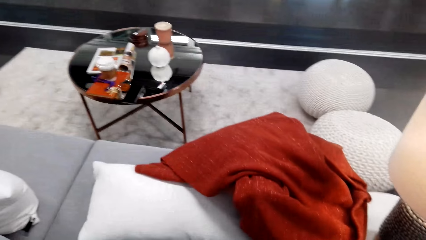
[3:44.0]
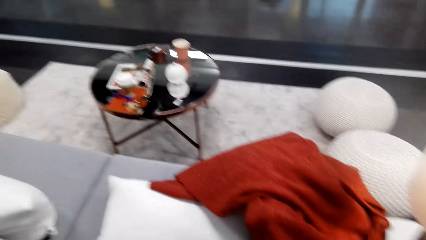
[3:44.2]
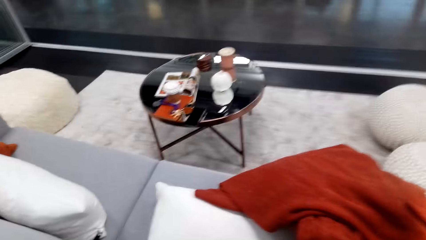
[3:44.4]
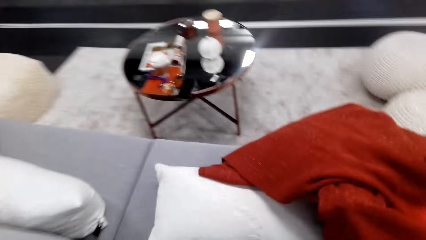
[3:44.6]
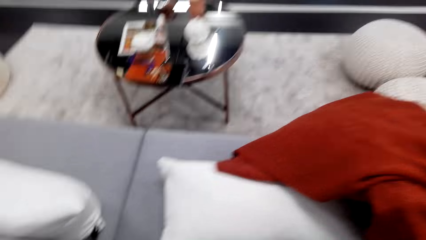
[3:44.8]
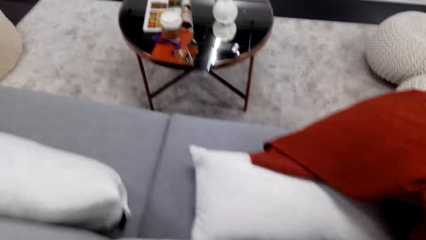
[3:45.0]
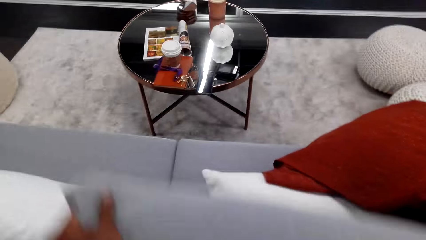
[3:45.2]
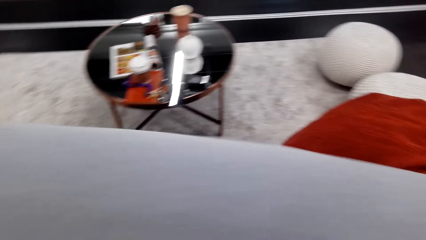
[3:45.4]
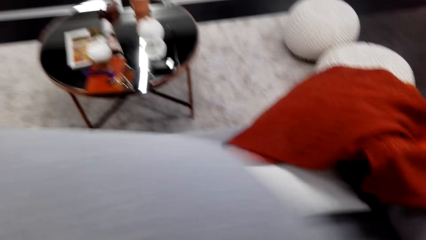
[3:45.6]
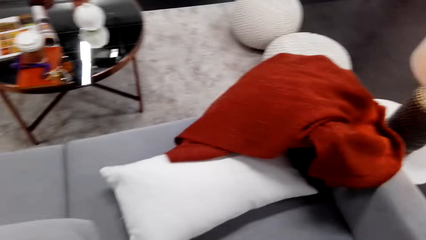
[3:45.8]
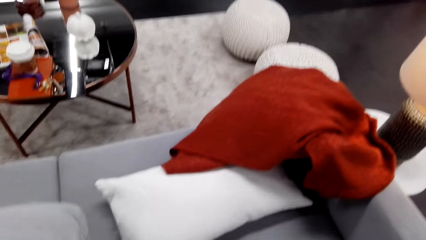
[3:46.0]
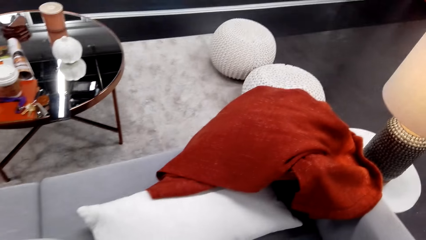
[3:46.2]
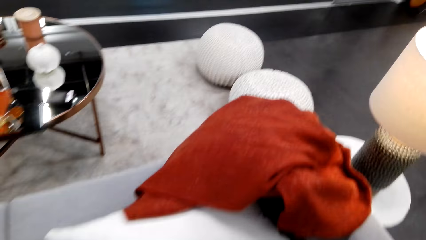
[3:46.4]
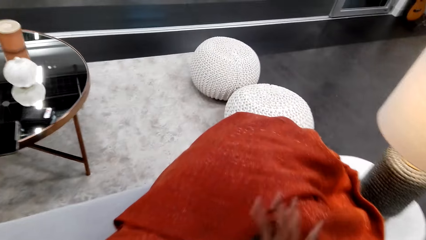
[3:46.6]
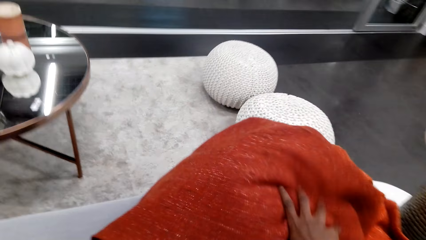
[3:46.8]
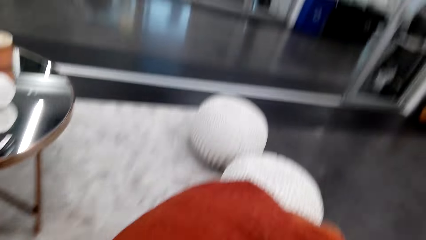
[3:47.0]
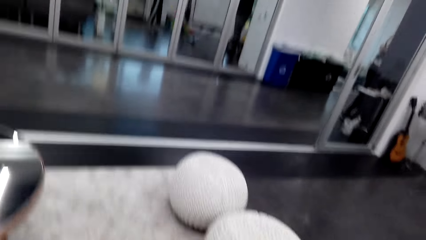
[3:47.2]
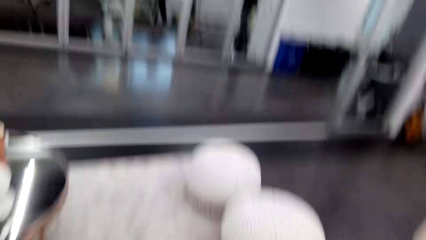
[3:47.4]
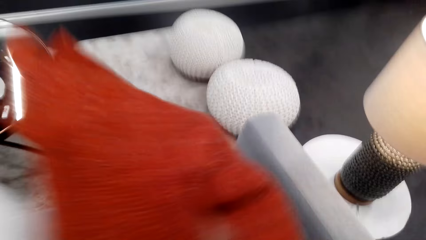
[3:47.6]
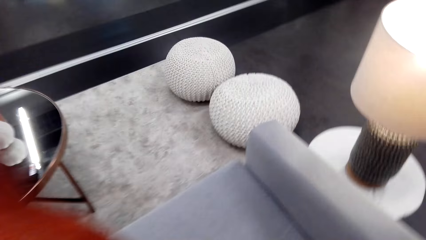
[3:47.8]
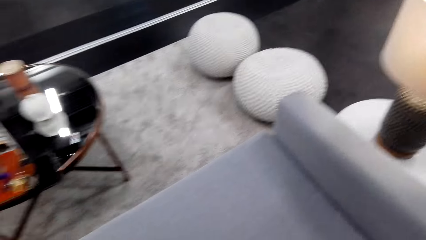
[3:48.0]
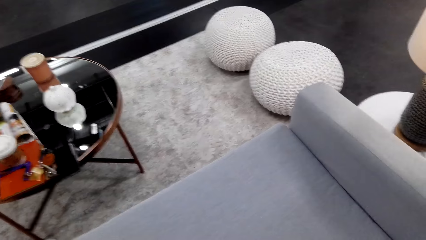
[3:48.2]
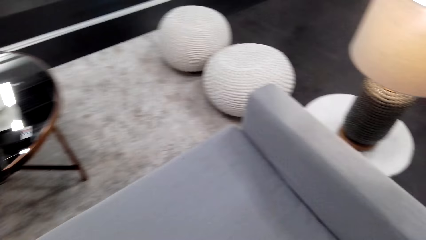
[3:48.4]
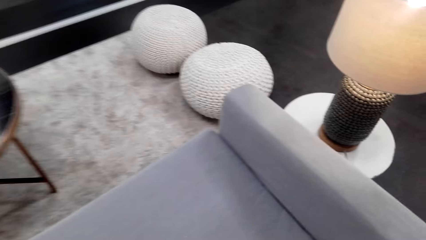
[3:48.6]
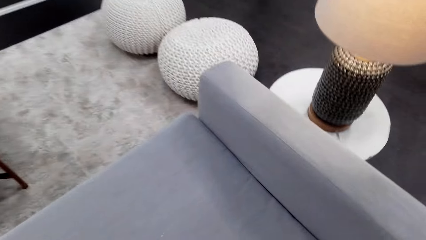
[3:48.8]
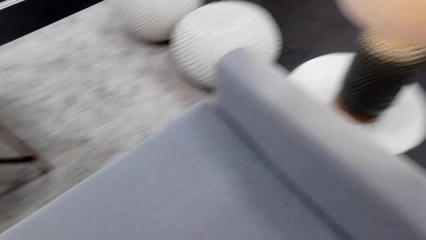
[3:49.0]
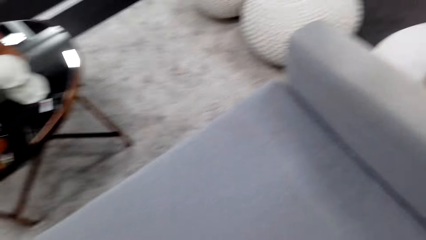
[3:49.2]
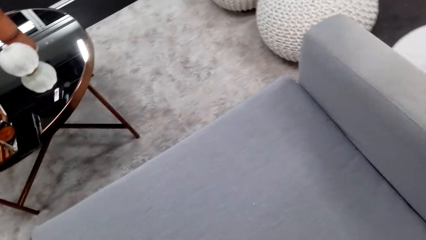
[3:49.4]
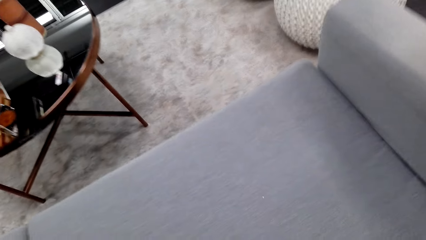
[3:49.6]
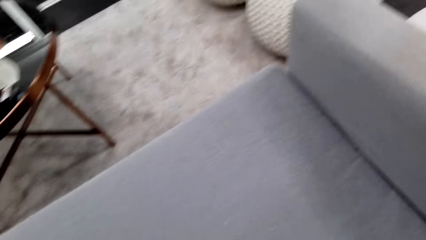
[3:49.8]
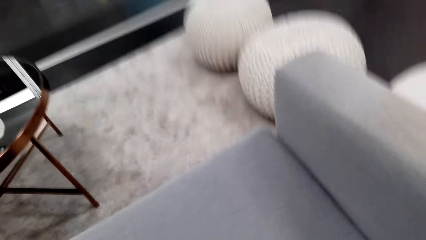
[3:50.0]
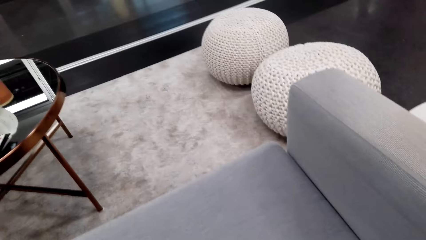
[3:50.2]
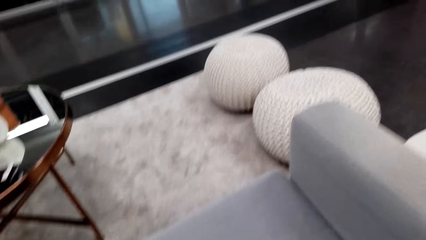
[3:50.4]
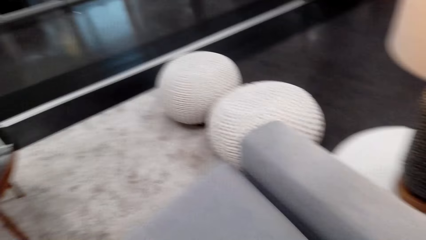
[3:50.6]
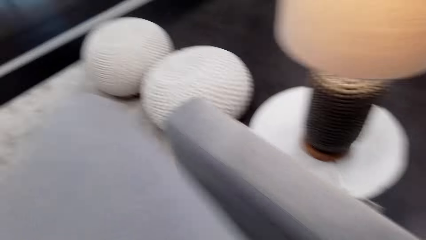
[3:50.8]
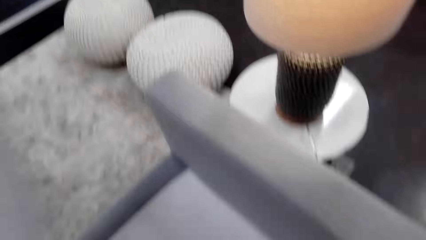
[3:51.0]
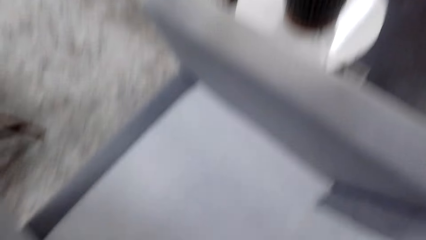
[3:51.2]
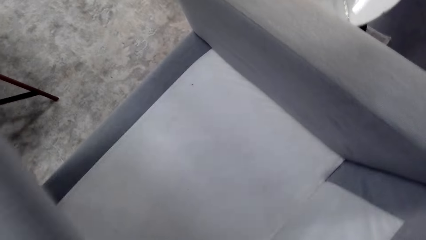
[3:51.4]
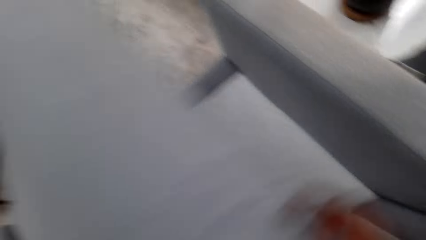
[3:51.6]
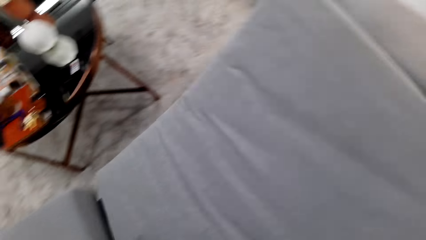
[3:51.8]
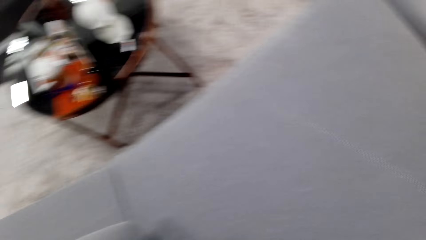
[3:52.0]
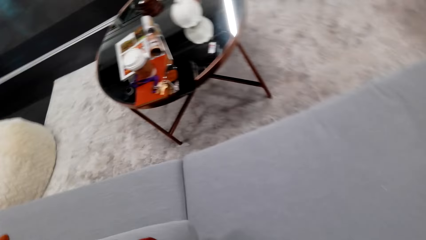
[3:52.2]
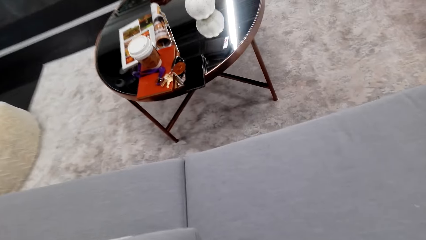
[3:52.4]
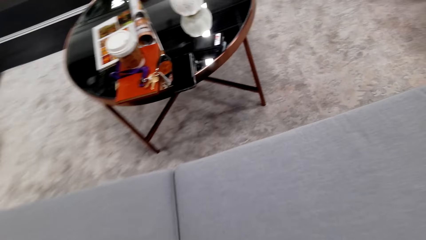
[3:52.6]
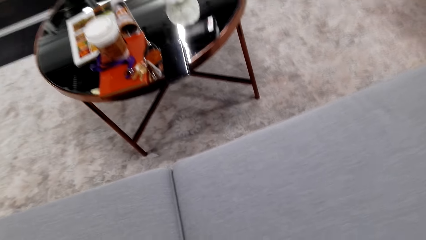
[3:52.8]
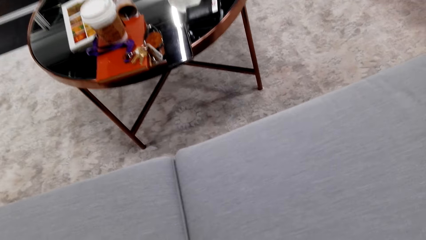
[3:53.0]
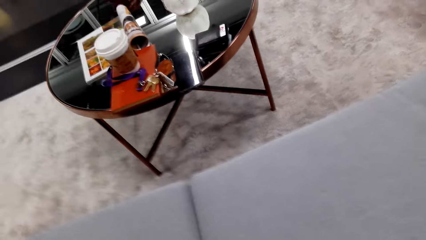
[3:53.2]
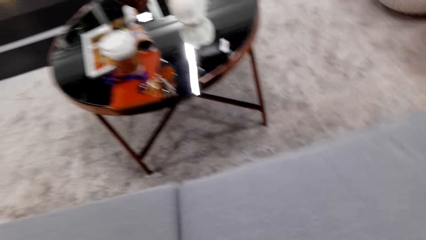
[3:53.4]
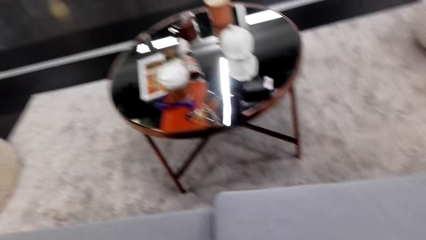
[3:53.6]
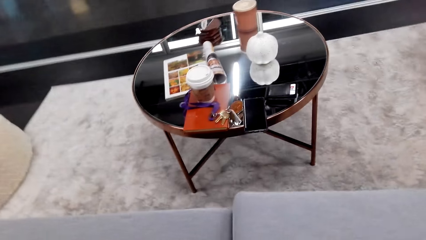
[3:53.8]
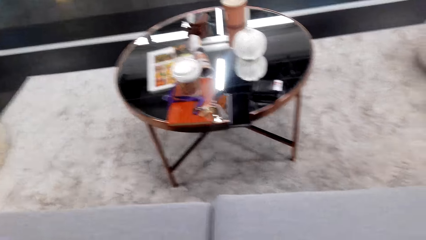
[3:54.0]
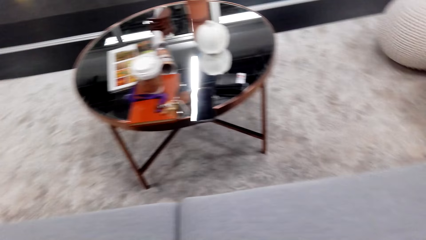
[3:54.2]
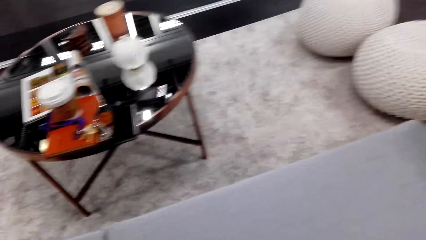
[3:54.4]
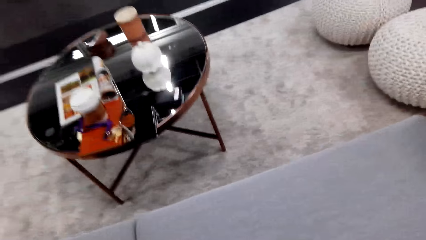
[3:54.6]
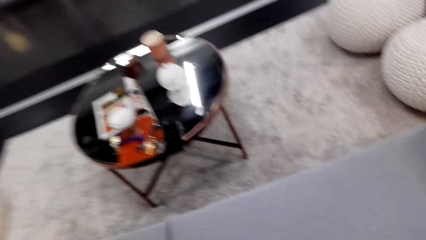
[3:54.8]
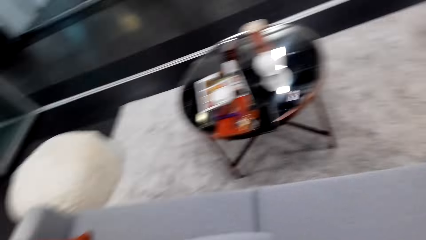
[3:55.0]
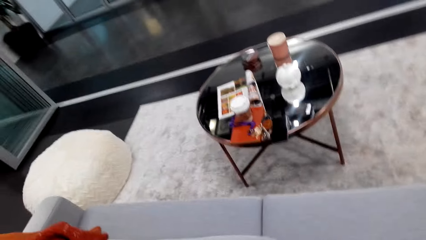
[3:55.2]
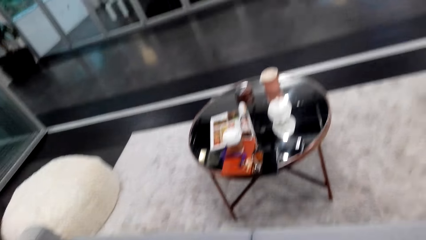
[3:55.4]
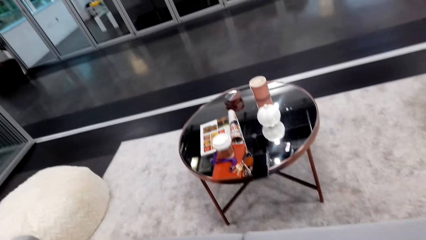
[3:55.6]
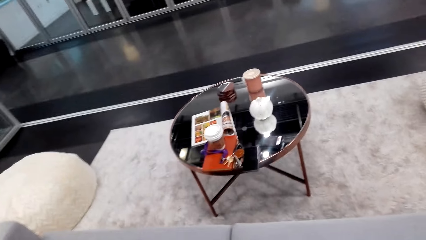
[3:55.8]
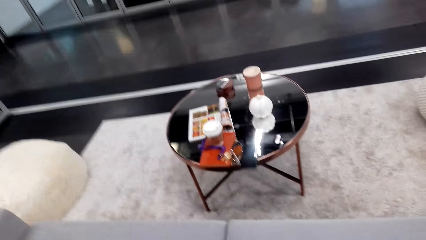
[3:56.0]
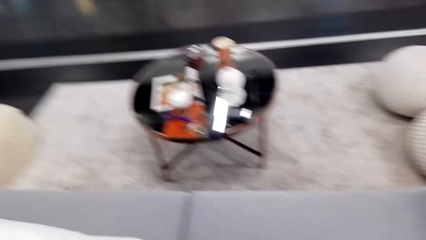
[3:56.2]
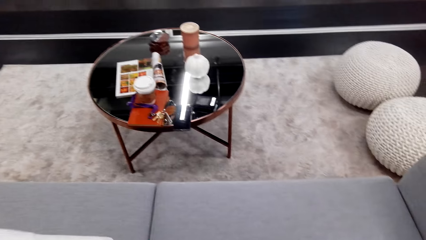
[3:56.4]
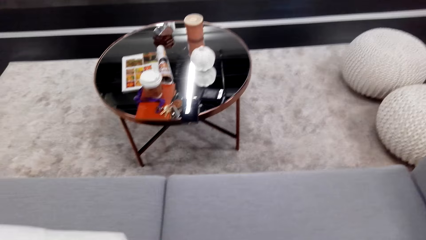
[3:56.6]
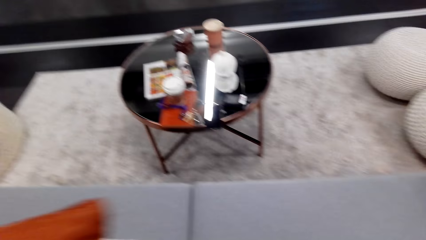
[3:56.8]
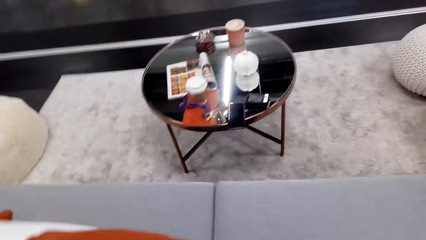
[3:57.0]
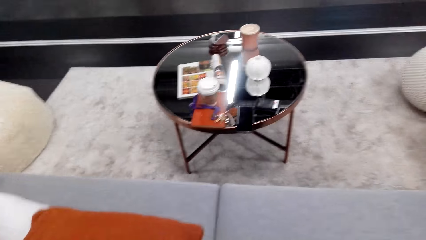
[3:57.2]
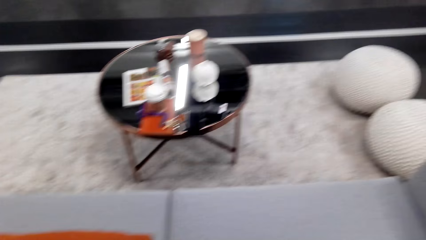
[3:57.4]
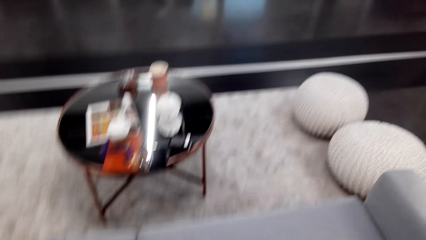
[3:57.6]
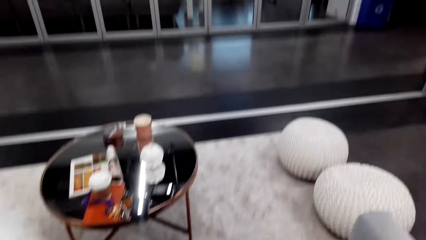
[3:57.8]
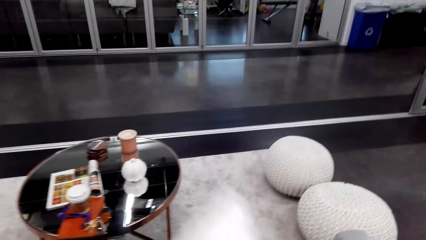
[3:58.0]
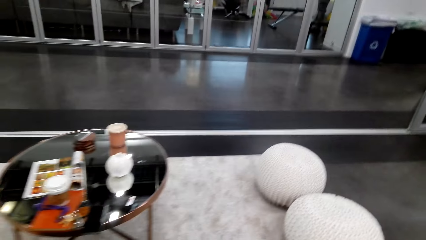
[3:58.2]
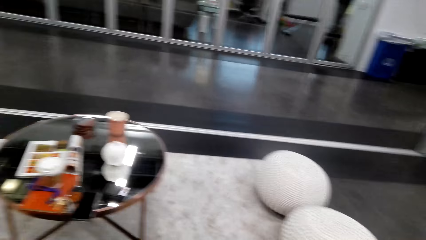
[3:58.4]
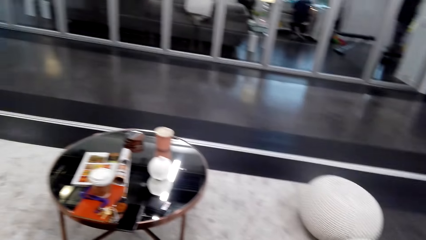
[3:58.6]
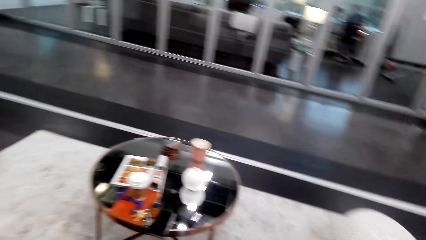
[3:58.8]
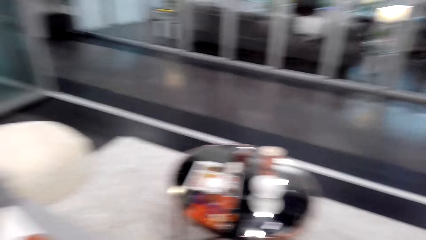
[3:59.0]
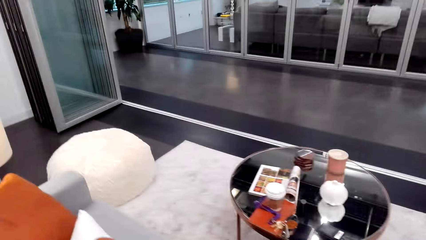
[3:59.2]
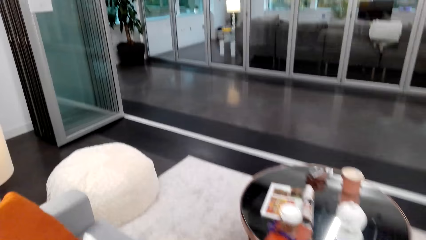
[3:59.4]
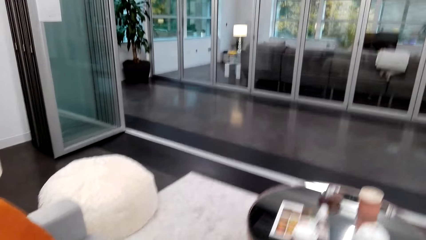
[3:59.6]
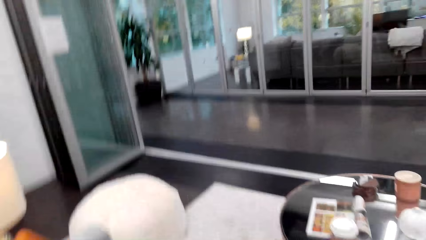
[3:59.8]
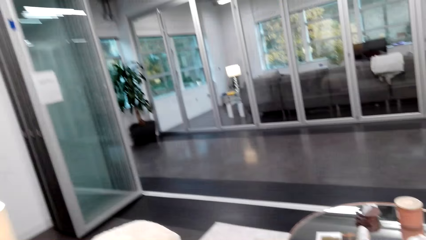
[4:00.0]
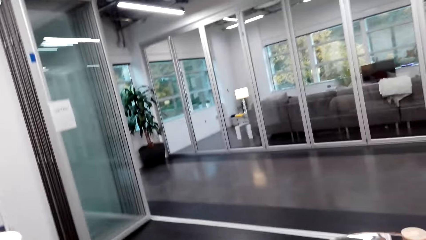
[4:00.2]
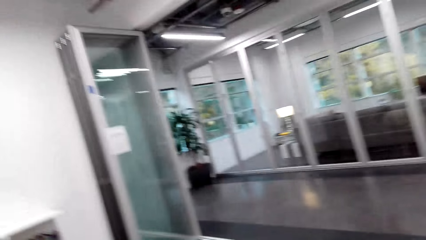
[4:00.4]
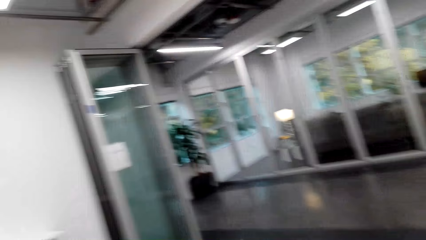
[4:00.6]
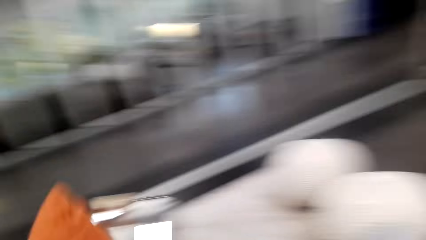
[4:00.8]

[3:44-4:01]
The camera wearer lifts a cushion or pillows. They move the cloth. They pick up the cloth. They put the cloth on the side of a seat. They lift the cushion. They put the cushion on a seat. They look around the office. They look at a coffee table. They move the pillows.
